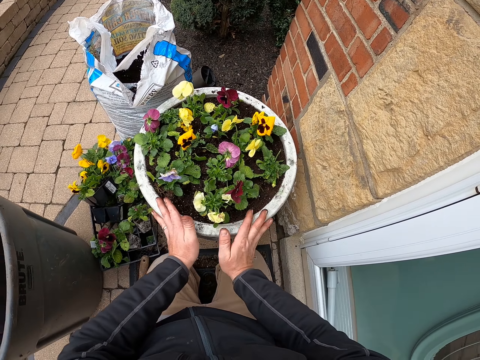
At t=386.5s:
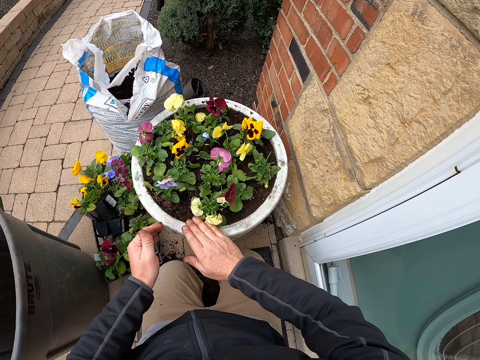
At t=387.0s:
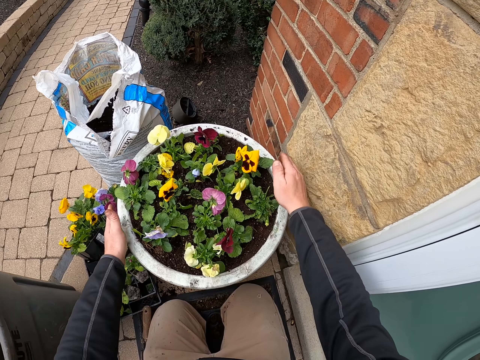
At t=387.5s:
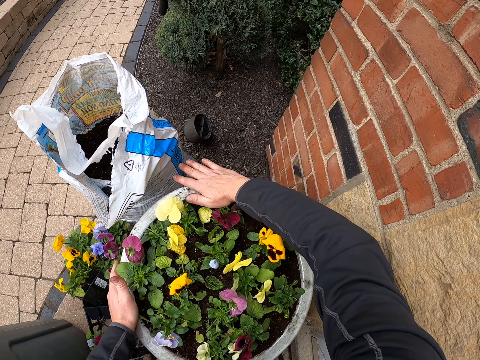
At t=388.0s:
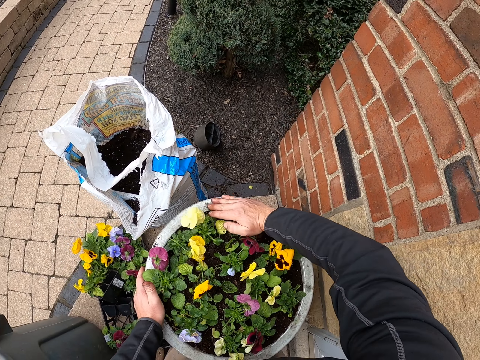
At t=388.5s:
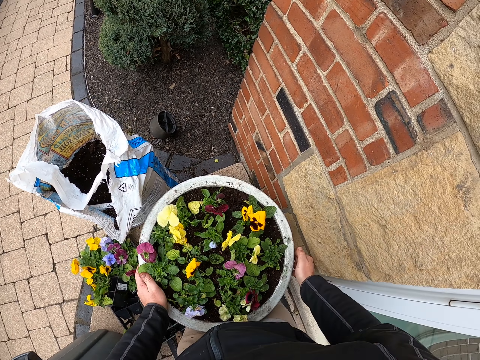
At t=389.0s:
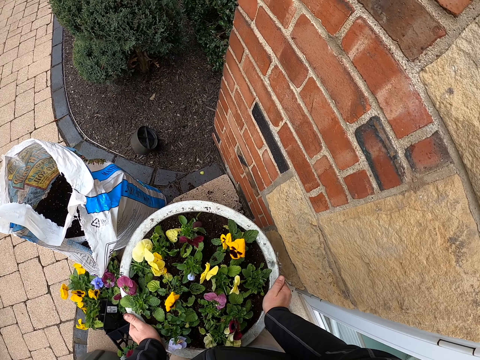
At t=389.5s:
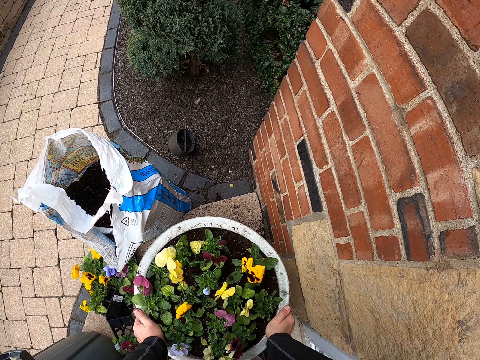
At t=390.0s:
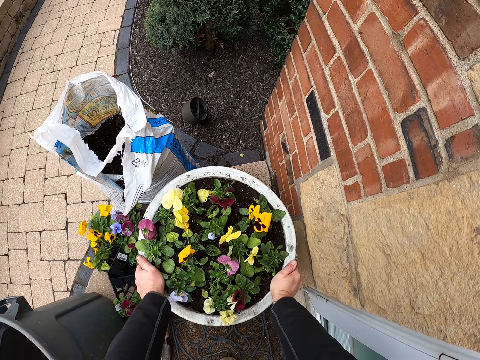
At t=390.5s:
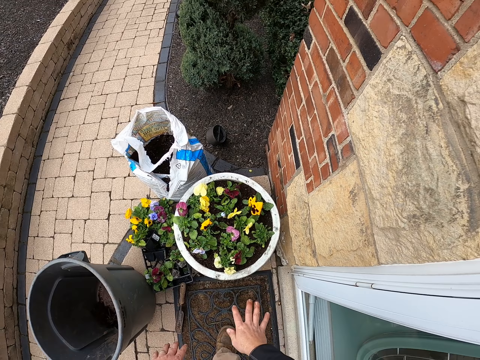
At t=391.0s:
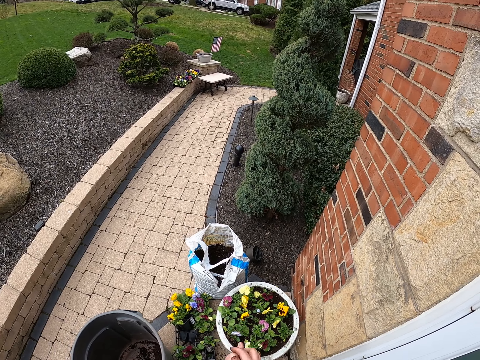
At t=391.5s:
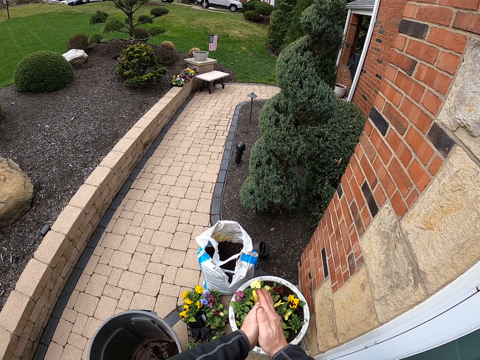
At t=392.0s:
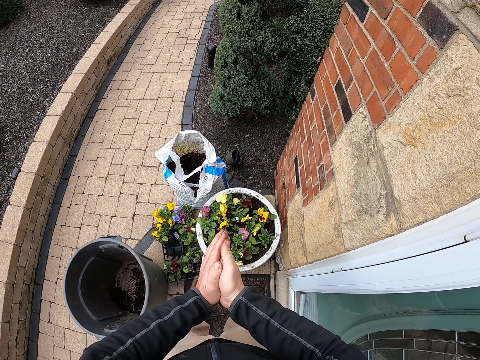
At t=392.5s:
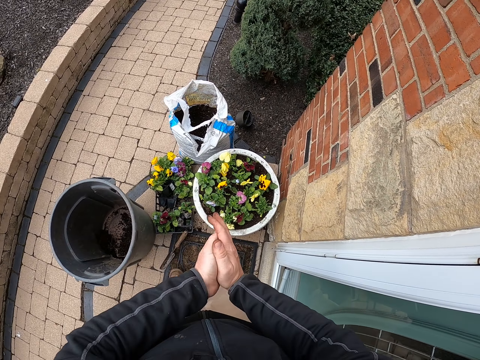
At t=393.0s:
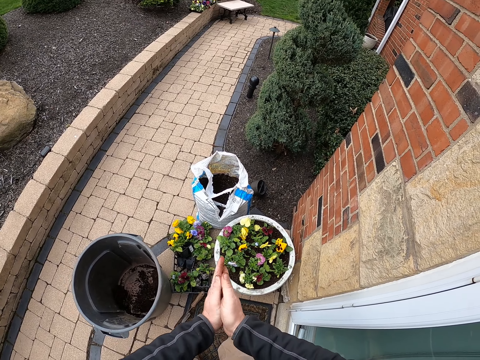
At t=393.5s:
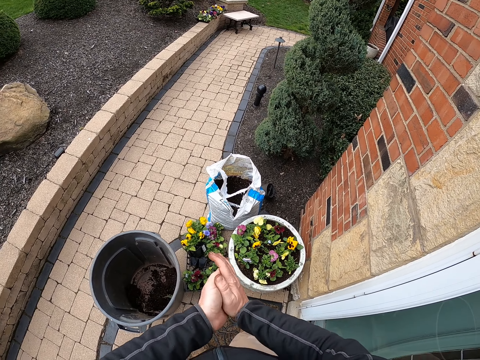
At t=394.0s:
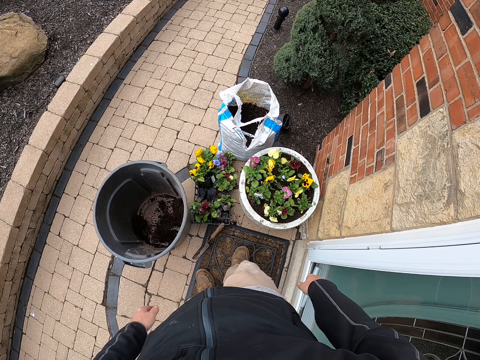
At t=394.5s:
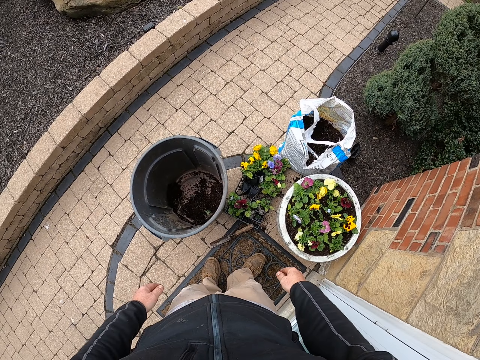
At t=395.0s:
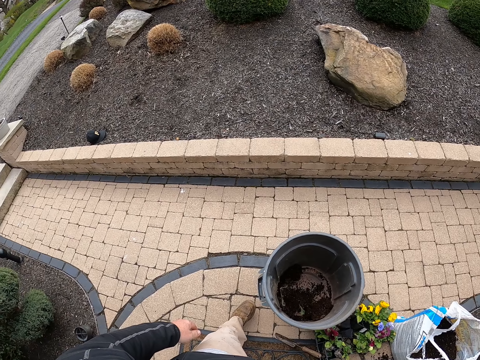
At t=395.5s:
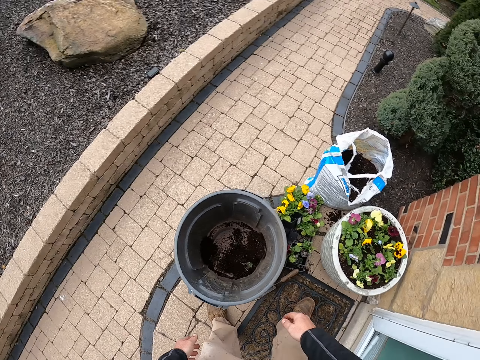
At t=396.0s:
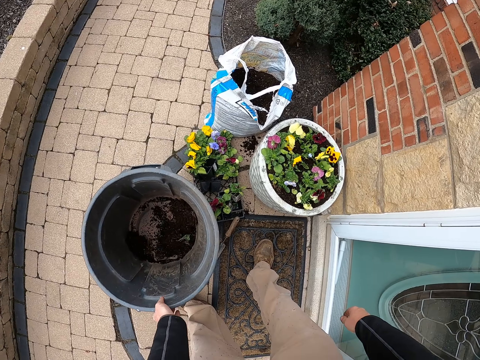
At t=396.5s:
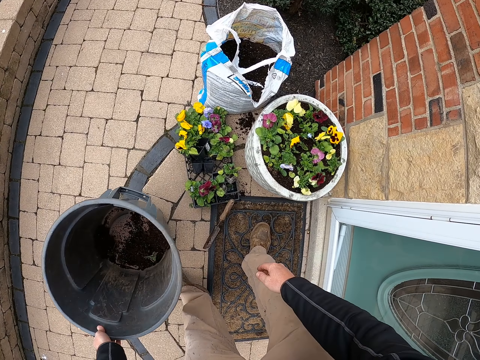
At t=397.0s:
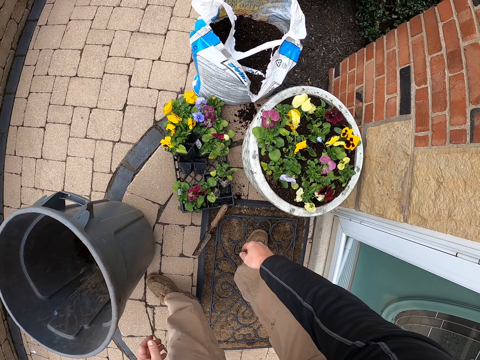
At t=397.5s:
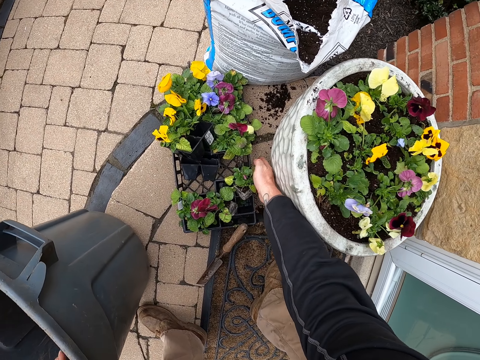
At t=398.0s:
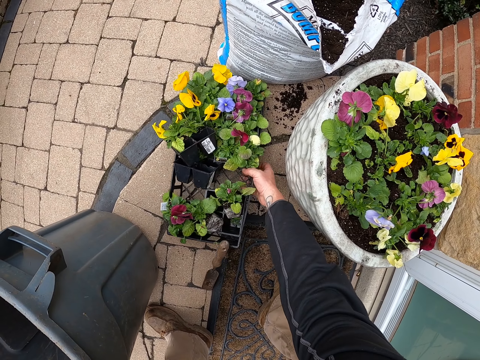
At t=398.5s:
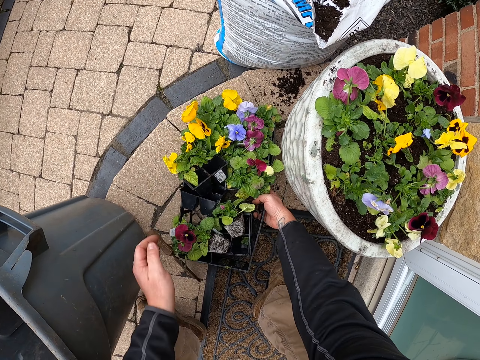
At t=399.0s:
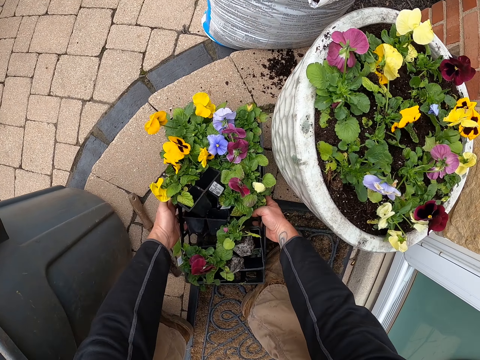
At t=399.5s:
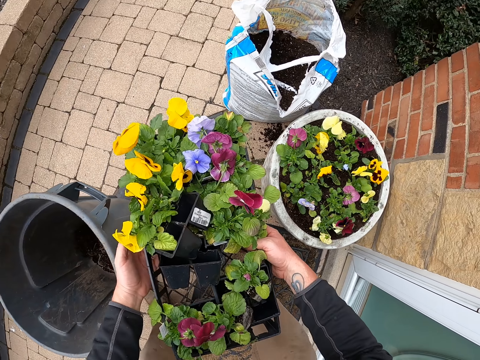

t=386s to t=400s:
The camera wearer stands up from the floor. They wipe their hands. They stare around the garden. They lift the bucket. They pick the tray with flowers from the ground.

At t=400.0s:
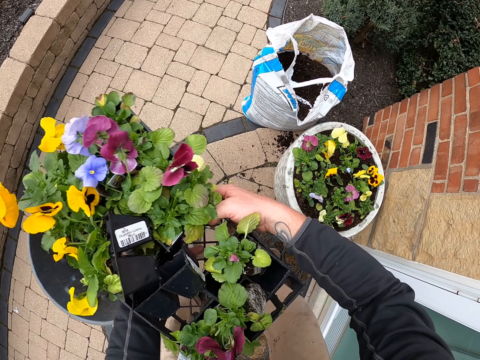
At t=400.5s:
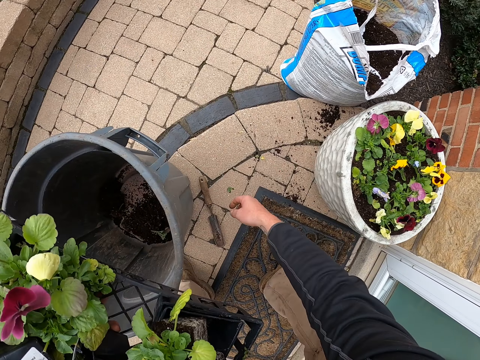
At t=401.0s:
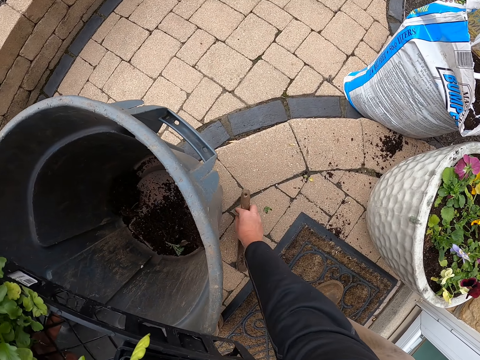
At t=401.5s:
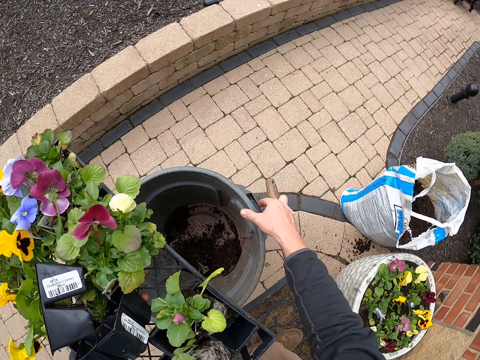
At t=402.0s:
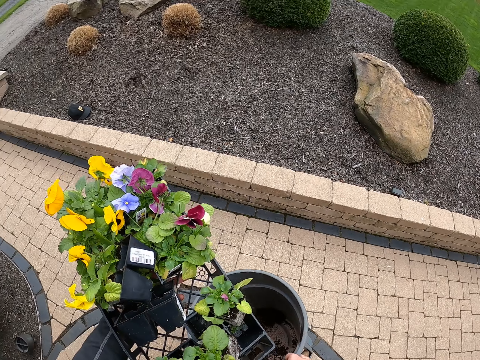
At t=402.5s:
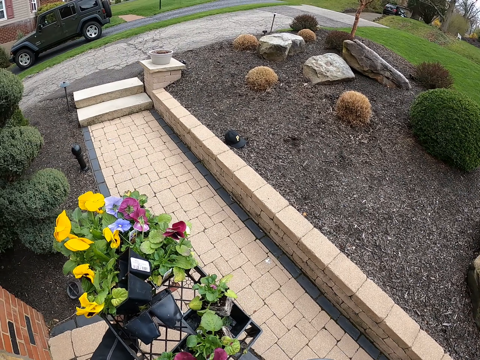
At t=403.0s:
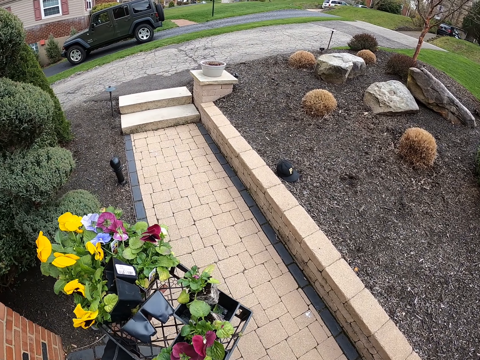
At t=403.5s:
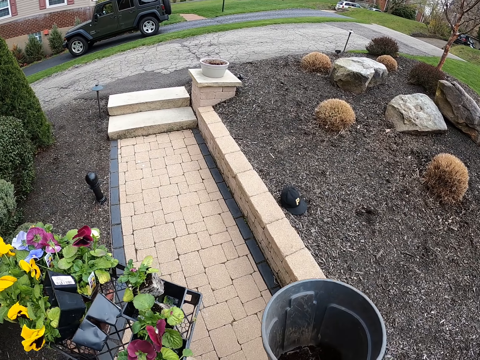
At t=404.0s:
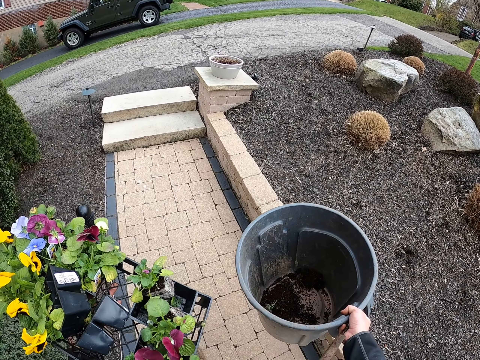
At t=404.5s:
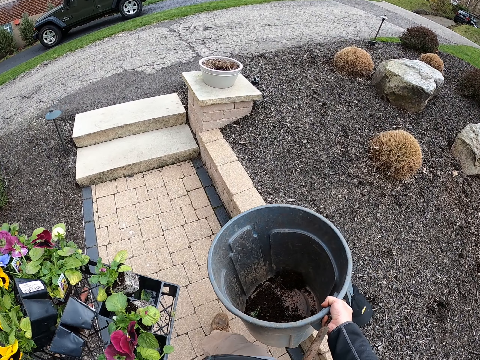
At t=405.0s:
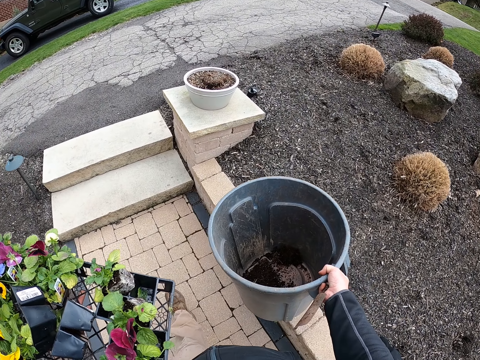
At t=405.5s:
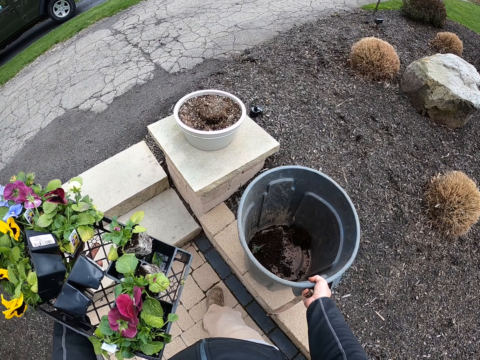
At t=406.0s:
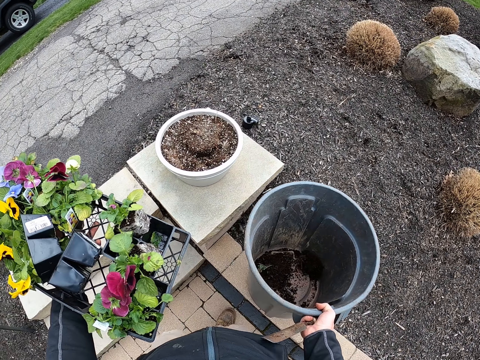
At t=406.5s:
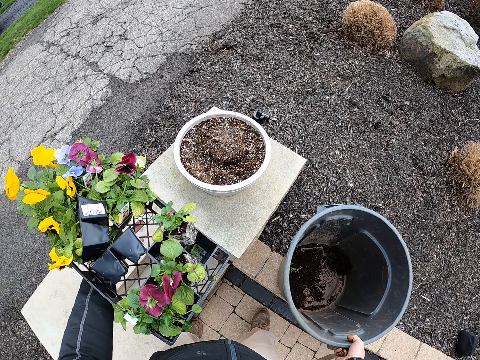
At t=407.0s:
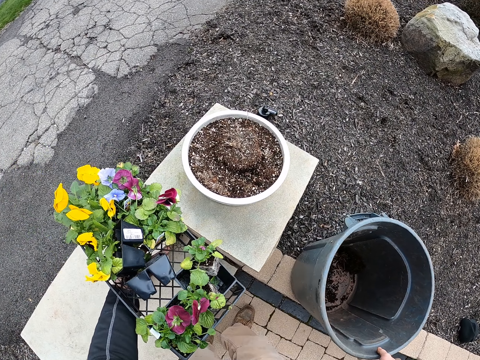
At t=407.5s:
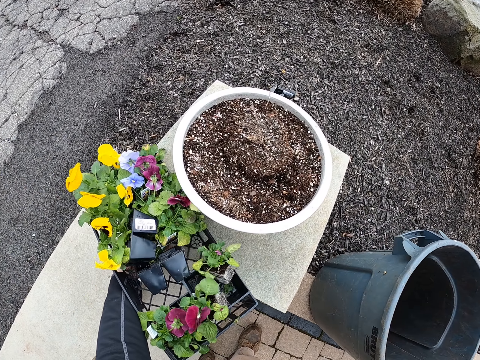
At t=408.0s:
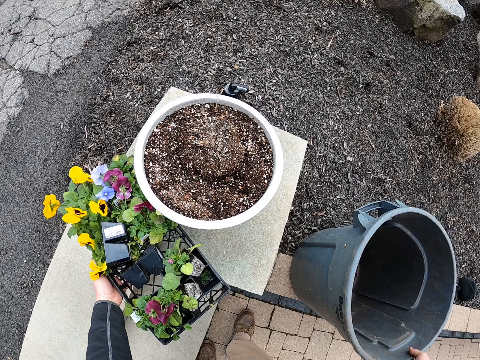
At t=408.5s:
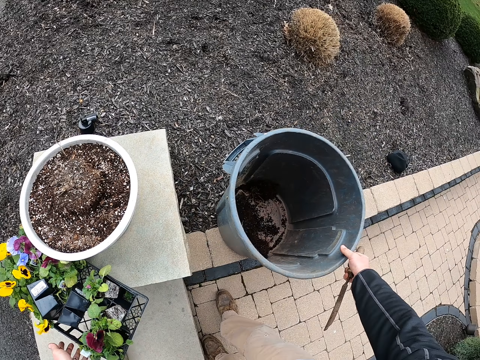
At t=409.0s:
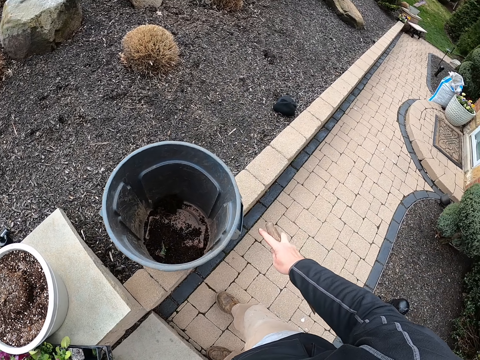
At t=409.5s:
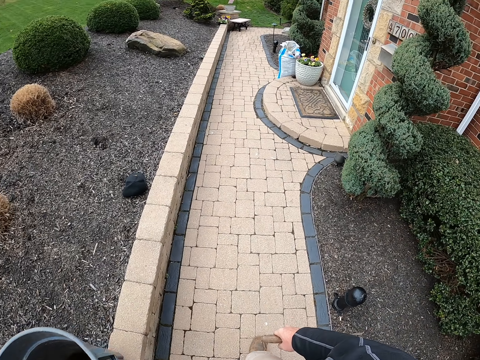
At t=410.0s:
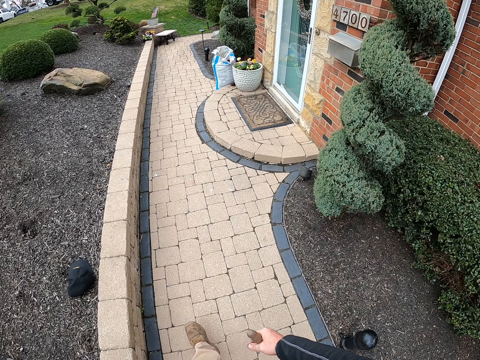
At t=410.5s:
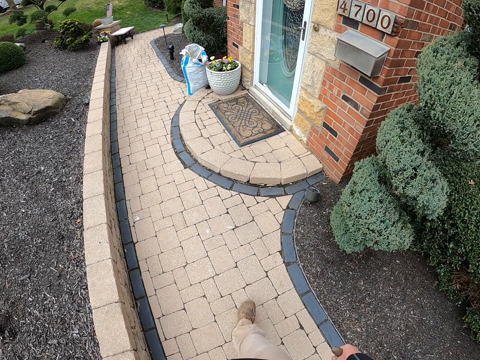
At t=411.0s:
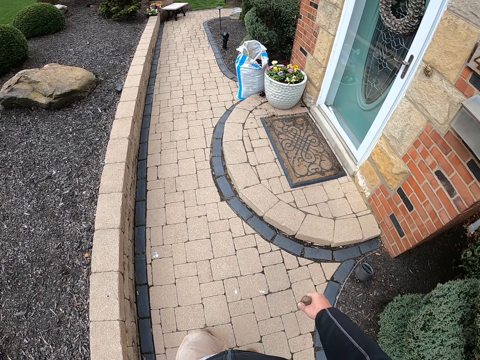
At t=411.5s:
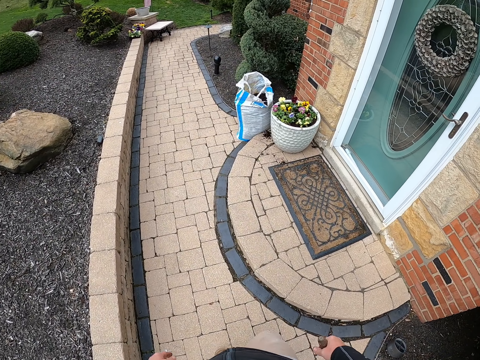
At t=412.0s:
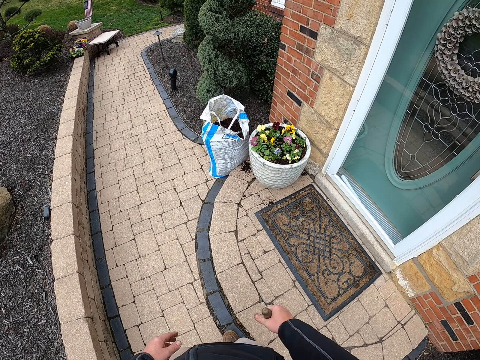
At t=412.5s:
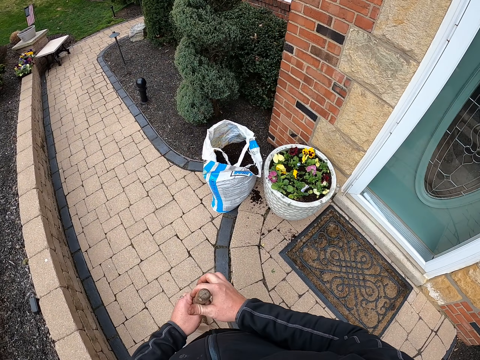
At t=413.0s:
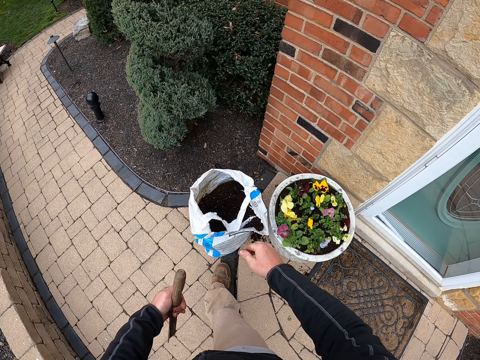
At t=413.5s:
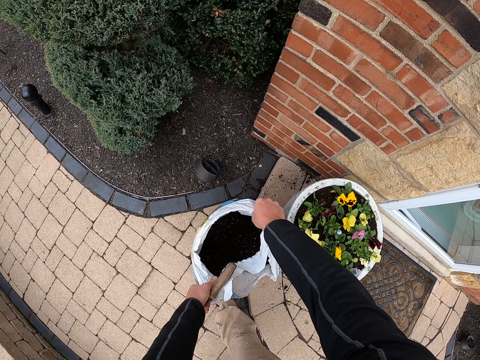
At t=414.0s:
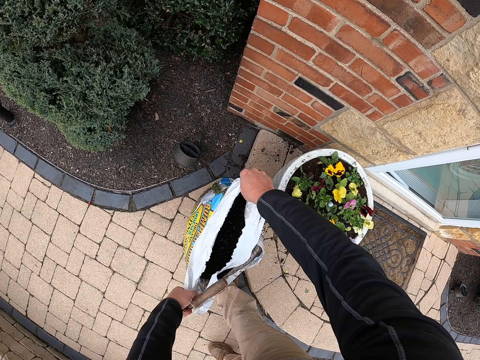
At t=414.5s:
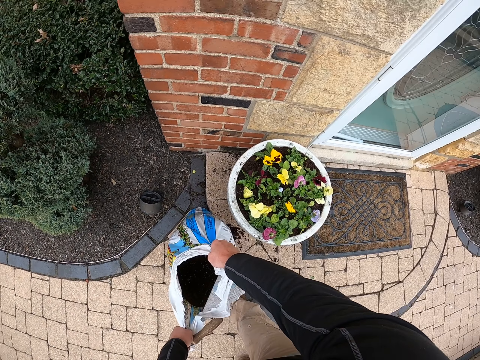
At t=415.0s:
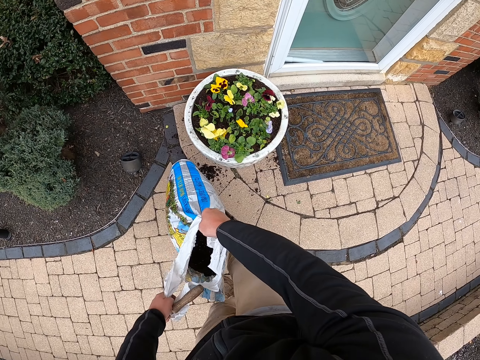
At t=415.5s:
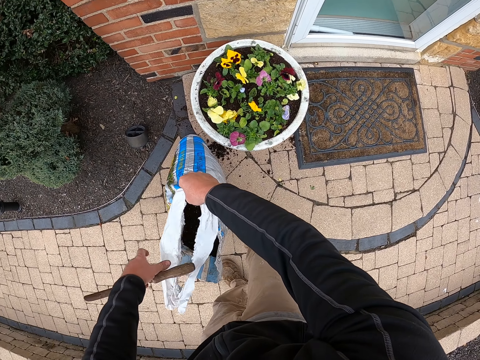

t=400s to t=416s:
The camera wearer picks a trowel from the floor. They pick the bucket from the floor. They walk around the garden. They put the bucket on the floor. They put the flowers on the floor near the bucket. They walk around the garden. They carry the sack with manure.
